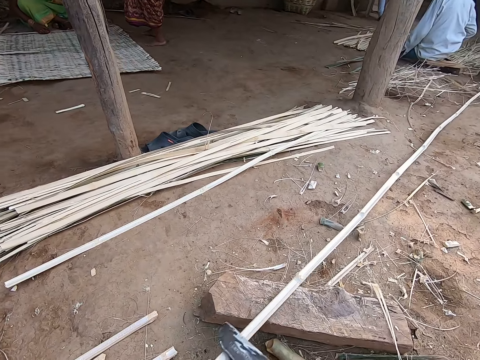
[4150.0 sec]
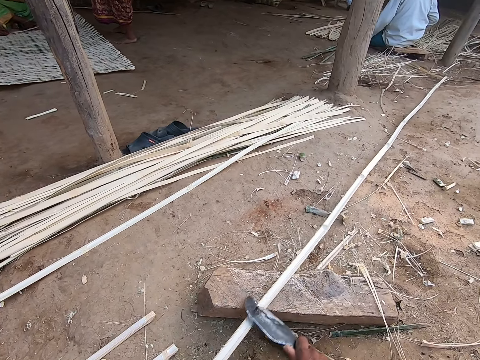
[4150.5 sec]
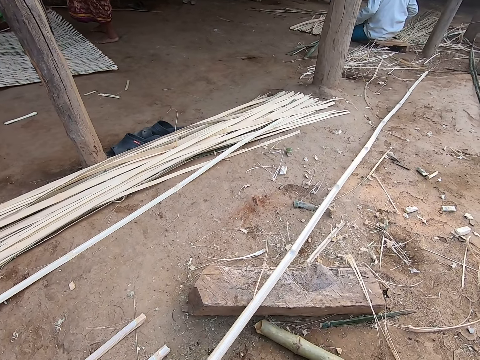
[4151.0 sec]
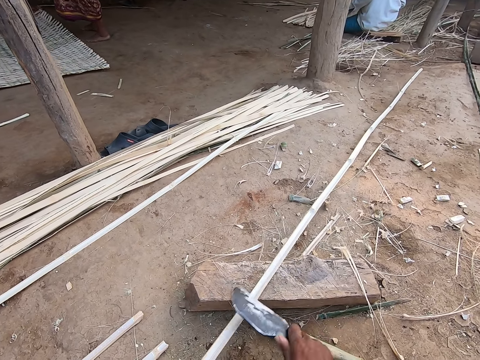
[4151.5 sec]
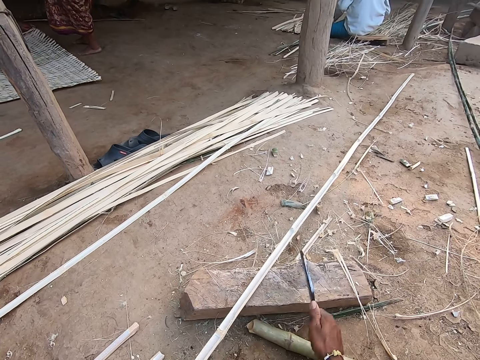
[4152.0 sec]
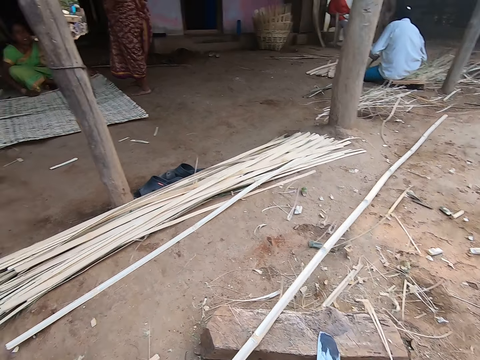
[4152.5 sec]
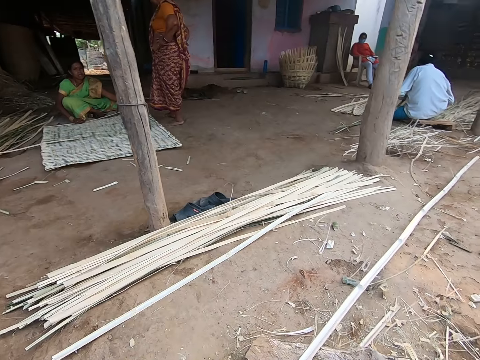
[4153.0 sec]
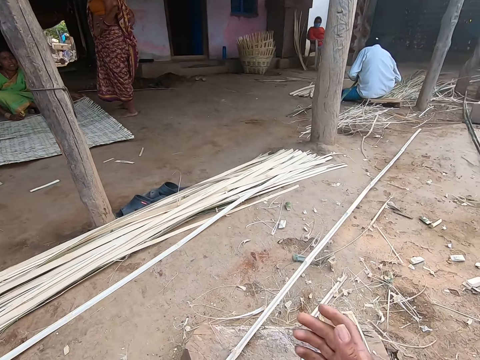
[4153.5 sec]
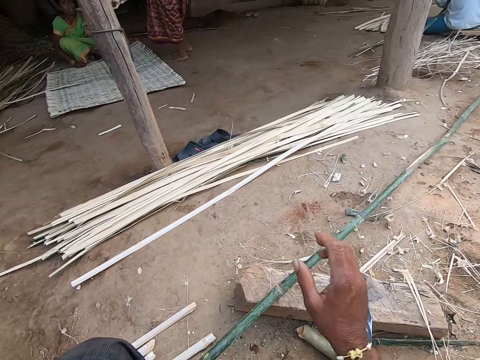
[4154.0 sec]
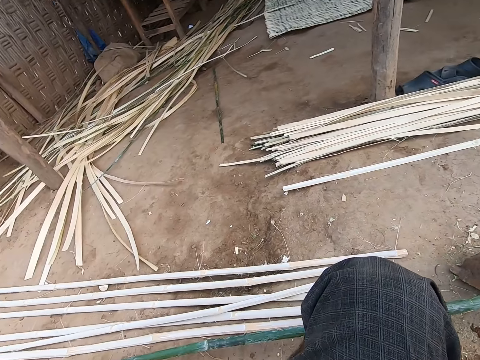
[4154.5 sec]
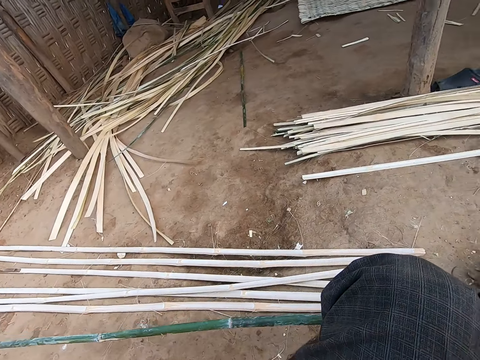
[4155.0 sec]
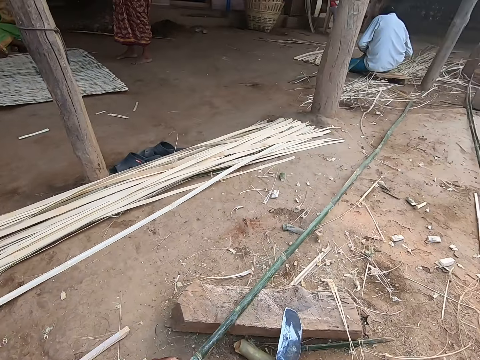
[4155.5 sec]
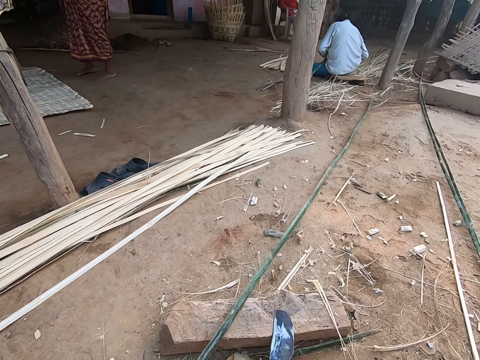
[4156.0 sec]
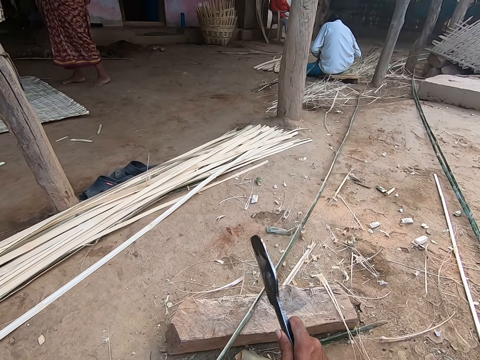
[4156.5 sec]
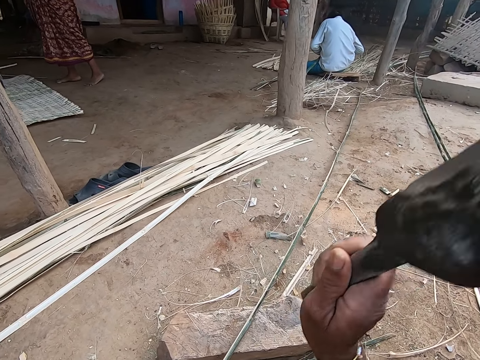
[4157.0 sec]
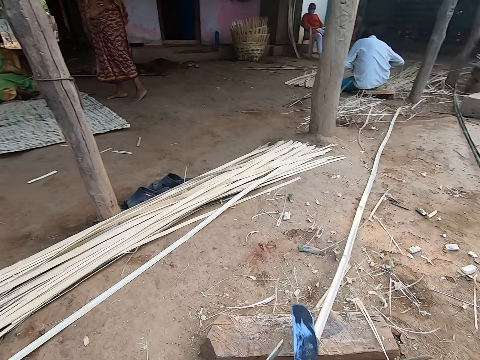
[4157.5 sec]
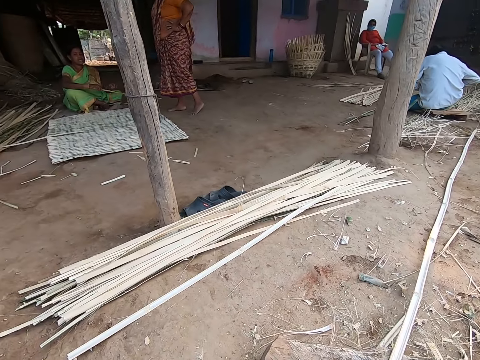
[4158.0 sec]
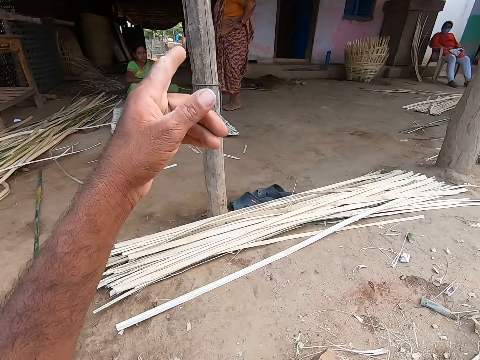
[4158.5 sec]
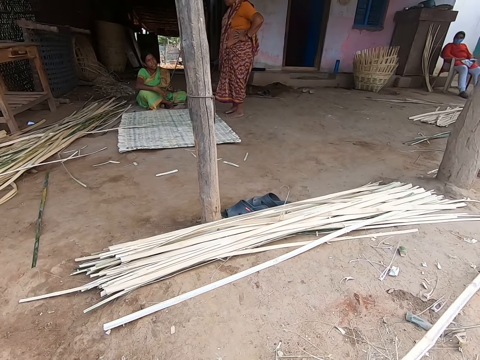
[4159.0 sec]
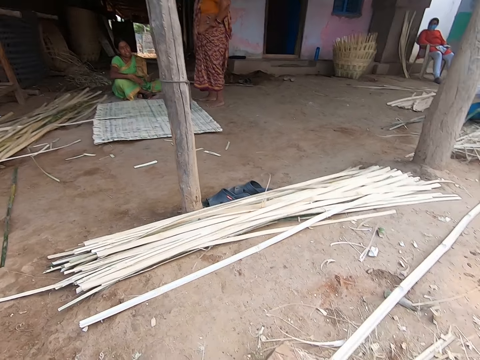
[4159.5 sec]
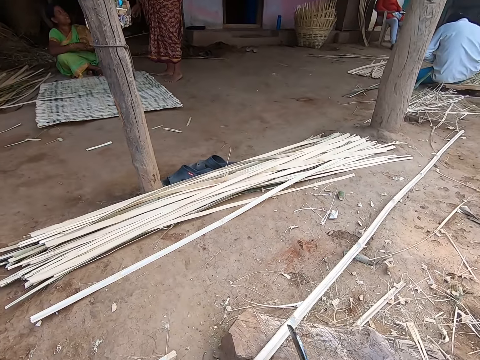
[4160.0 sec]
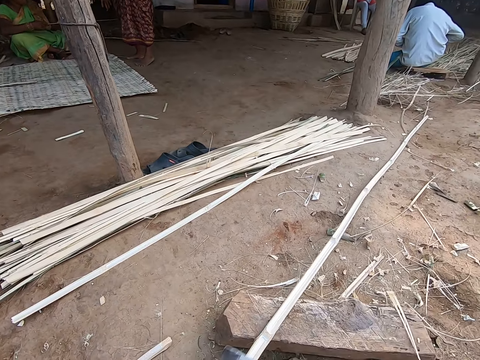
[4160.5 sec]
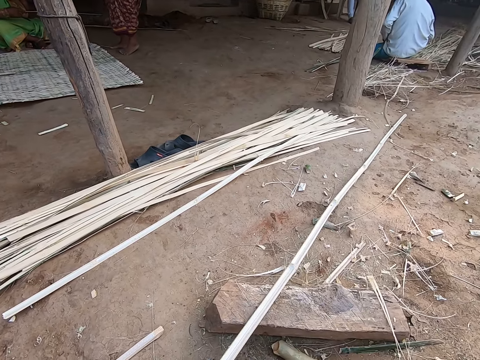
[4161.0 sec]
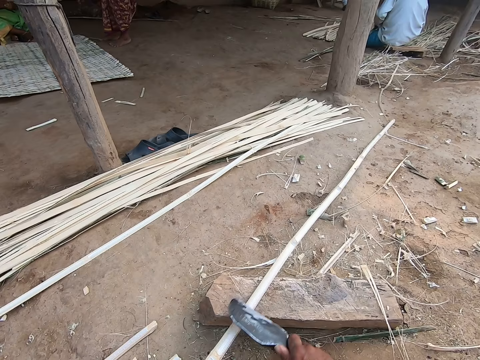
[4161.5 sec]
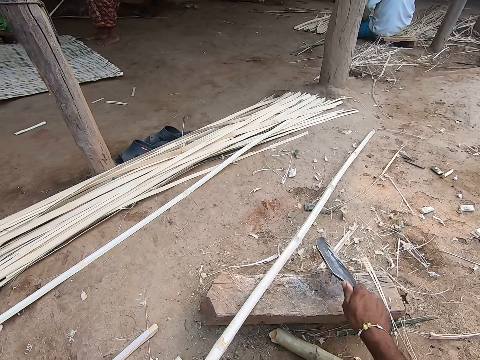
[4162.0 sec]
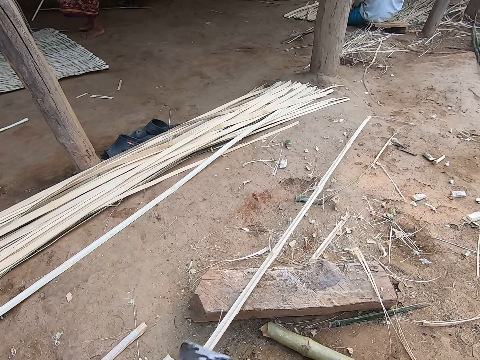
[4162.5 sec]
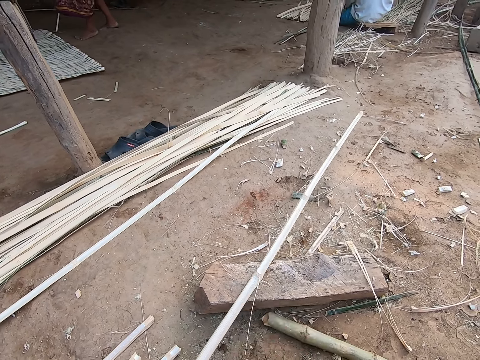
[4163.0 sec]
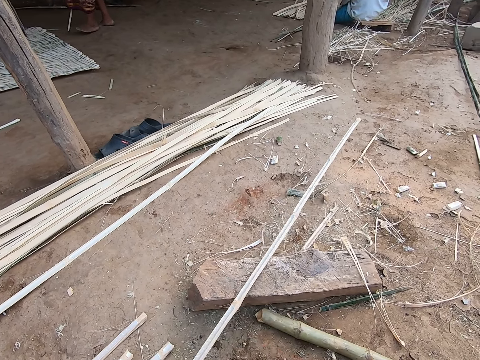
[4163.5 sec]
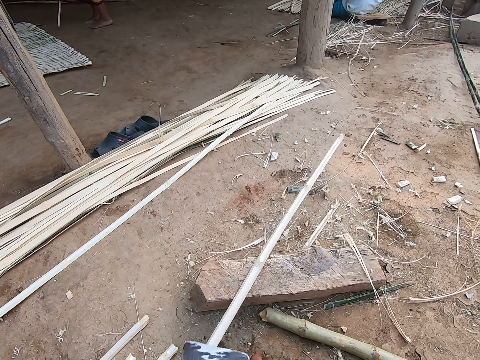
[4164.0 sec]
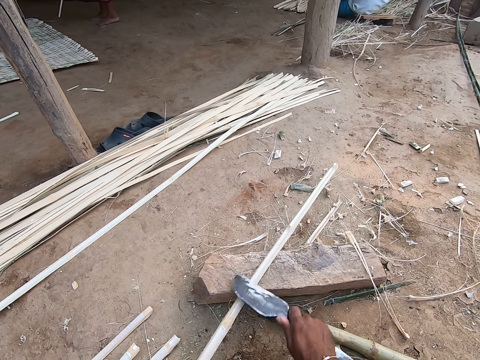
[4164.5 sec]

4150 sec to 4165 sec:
The camera wearer drops the knife on the plank with his right hand. He interacts with a woman and another woman. The camera wearer peels off a bamboo strand from the bamboo strip with his right hand. He throws away bamboo parts. He stretches his hand and drops his hand down. He looks around. He adjusts the bamboo stick. He picks up the knife from the plank with his right hand. He cuts the bamboo strip on the plank with the knife in his right hand. He moves a piece of the bamboo strip from the plank to the ground with his left hand. The other woman holds the bamboo strip with her hands. The camera wearer raises his hand and drops his hand down. He pulls the bamboo. He scrapes the bamboo strip on the plank with the knife in his right hand. He removes parts of the bamboo with a sharp object. He spits the saliva. The other woman passes the bamboo strip to the first woman with her right hand. The camera wearer removes the parts of the bamboo.

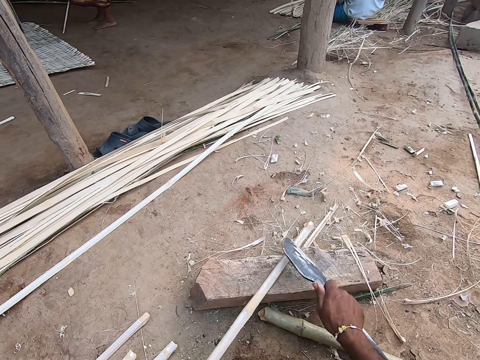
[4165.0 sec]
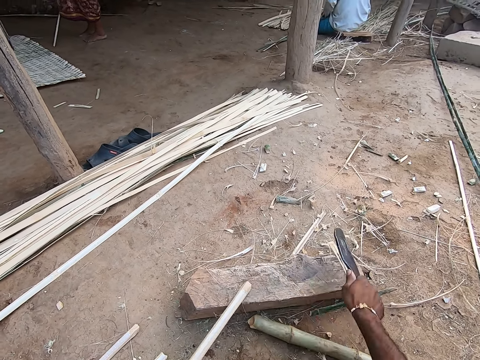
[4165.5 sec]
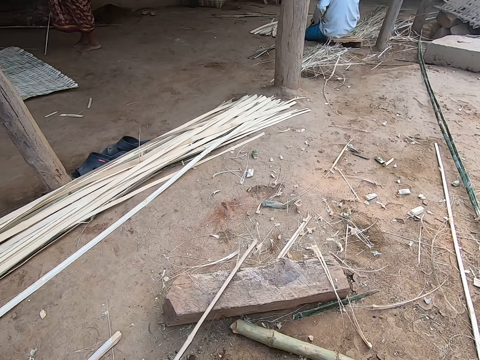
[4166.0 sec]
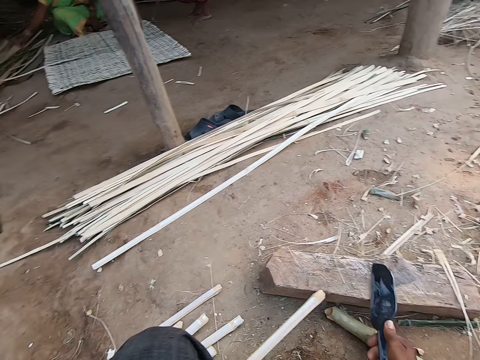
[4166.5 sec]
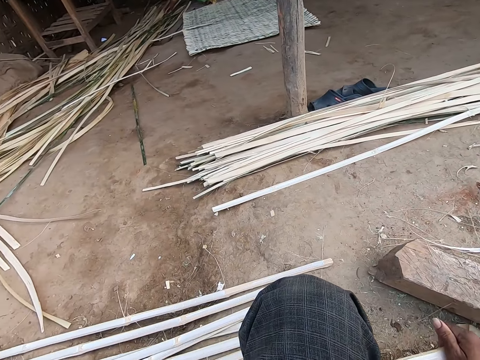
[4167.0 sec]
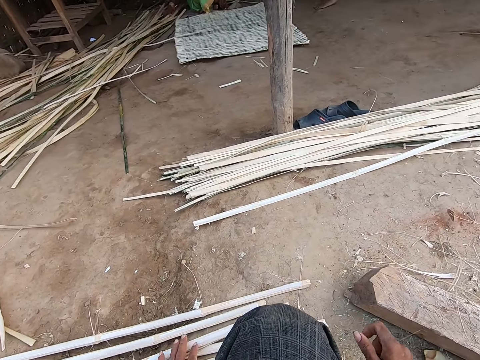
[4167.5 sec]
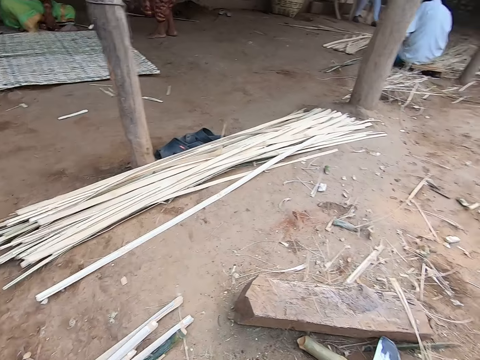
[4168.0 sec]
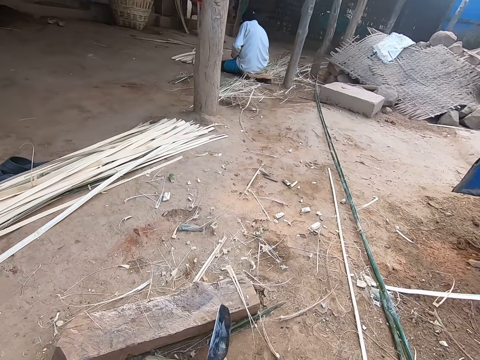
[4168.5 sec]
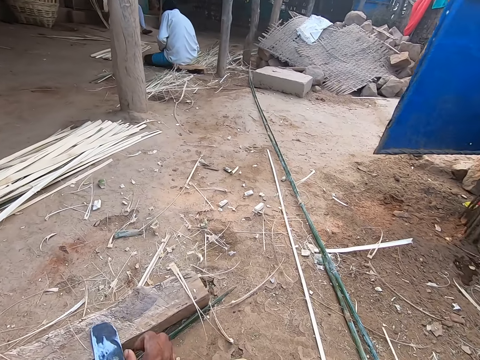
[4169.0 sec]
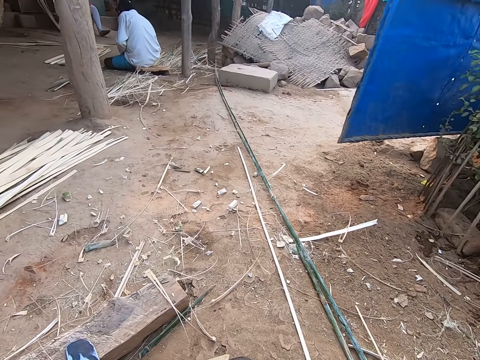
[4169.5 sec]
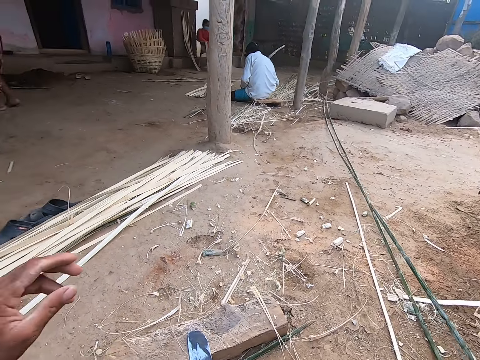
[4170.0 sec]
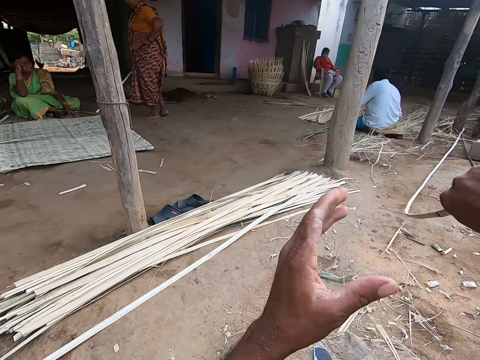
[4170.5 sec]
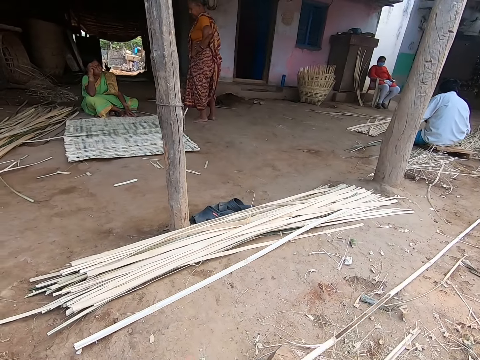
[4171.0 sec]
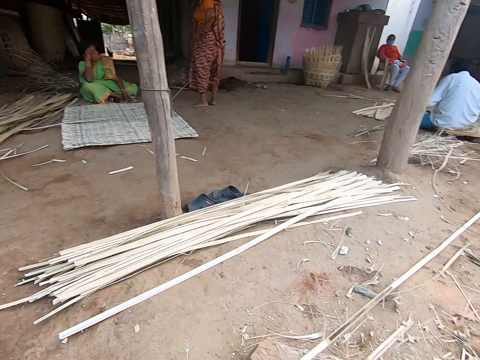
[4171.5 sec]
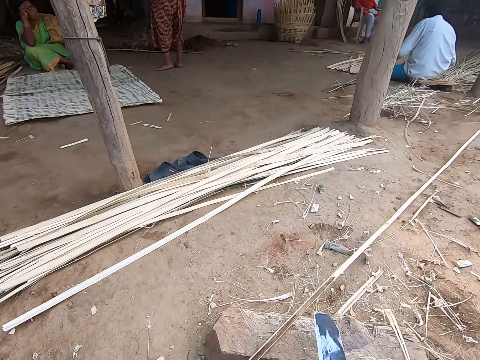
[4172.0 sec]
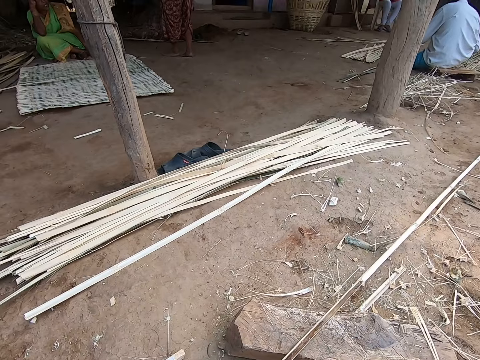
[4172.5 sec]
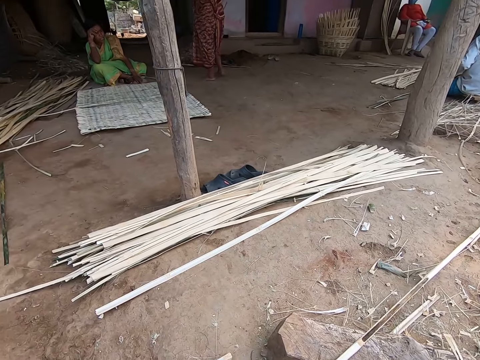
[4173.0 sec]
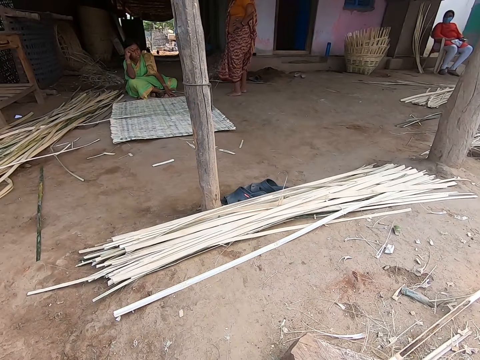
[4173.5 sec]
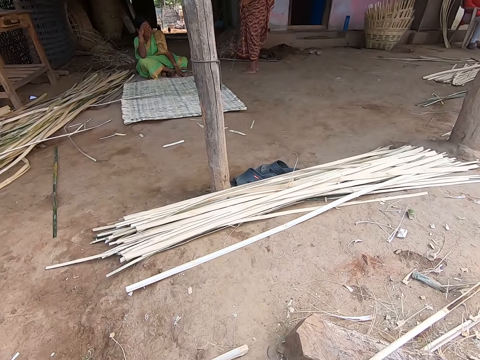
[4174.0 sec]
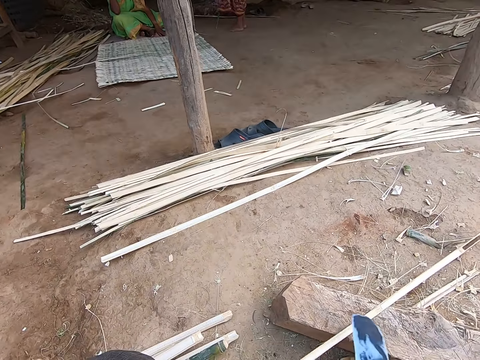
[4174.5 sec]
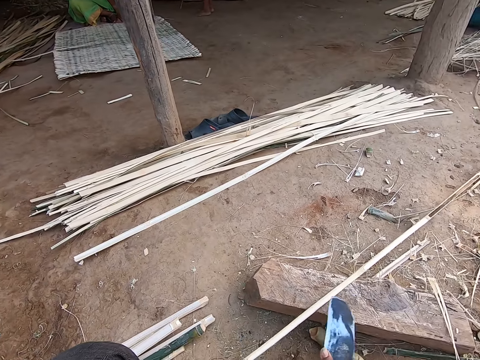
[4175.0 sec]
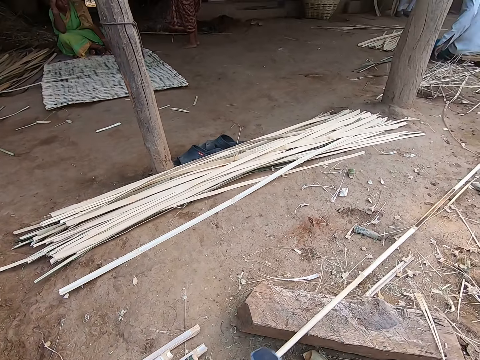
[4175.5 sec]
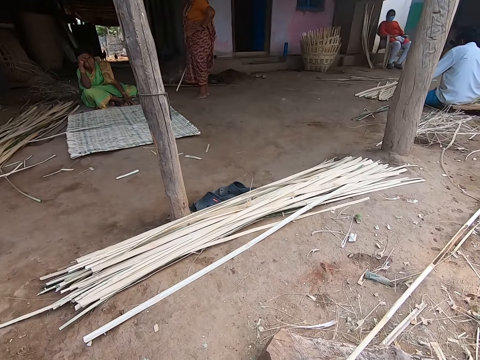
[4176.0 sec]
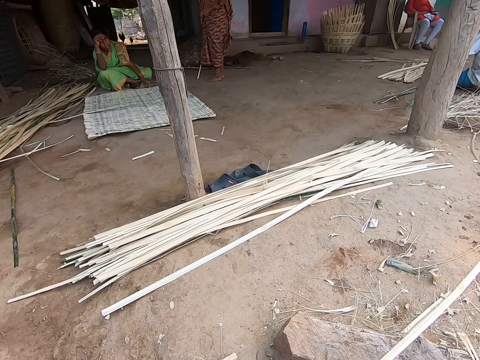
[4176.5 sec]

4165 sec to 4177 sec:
The camera wearer drops the knife on the ground with his right hand. He drops the bamboo stick. He moves the knife from the ground to the plank with his right hand. He stretches his hand. He picks up a bamboo strip from the ground with his right hand. He stretches his hand. He passes the bamboo strip from his right hand to his left hand. He places the bamboo strip on the plank with his left hand. He scrapes the bamboo strip on the plank with the knife in his right hand. He removes parts of the bamboo. He interacts with a woman and another woman.
